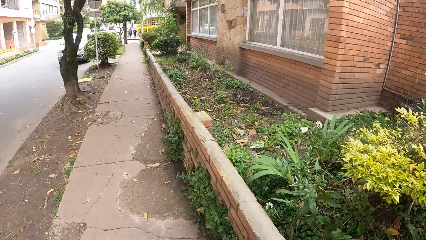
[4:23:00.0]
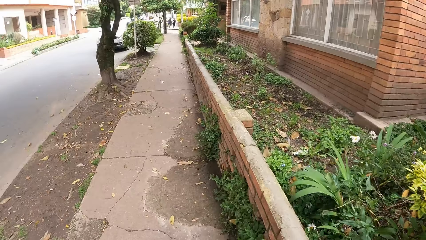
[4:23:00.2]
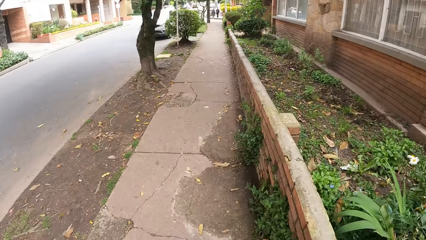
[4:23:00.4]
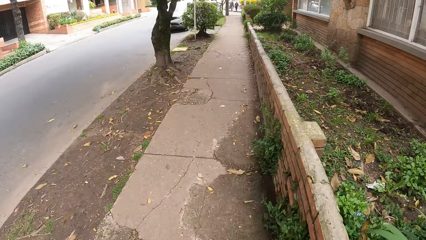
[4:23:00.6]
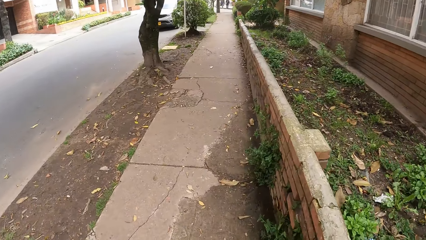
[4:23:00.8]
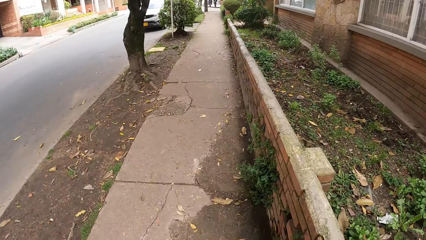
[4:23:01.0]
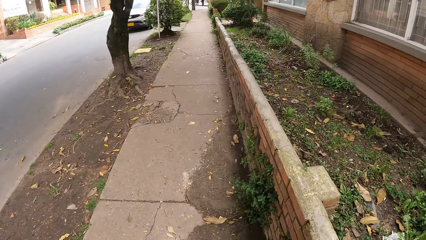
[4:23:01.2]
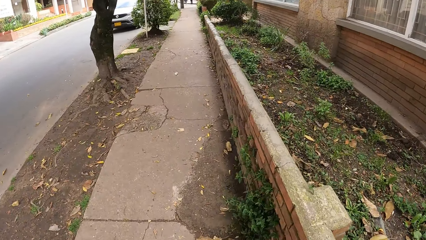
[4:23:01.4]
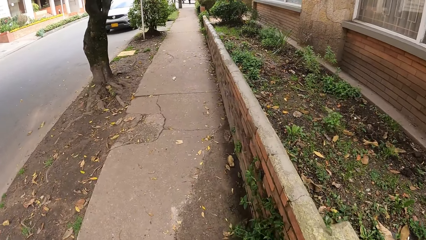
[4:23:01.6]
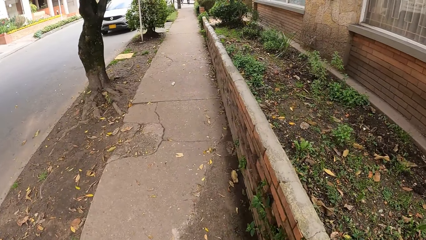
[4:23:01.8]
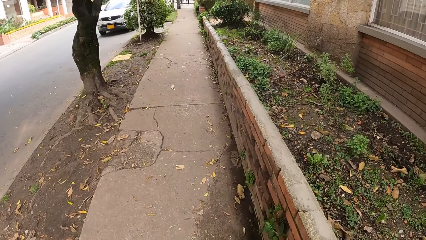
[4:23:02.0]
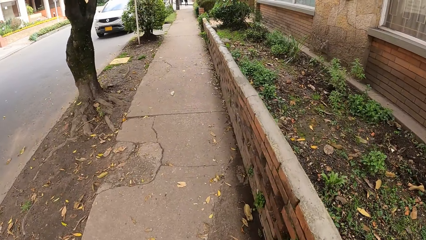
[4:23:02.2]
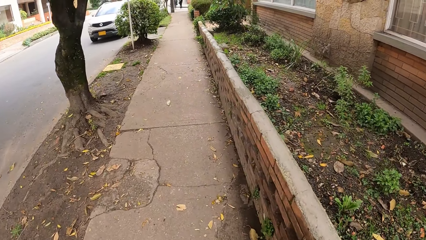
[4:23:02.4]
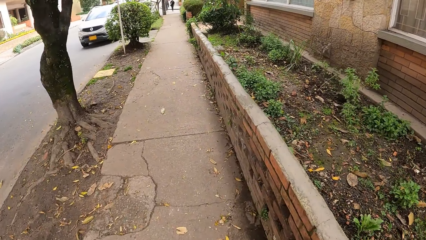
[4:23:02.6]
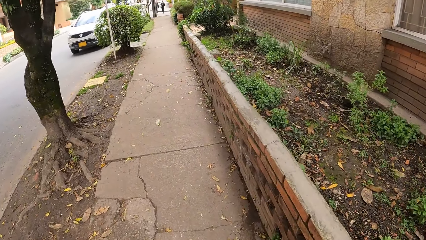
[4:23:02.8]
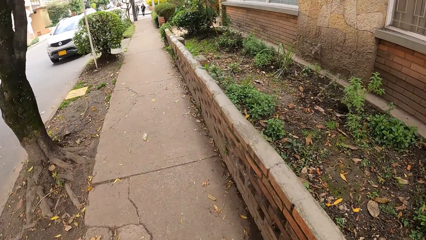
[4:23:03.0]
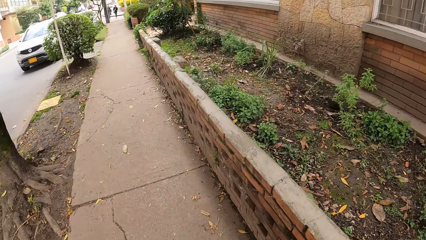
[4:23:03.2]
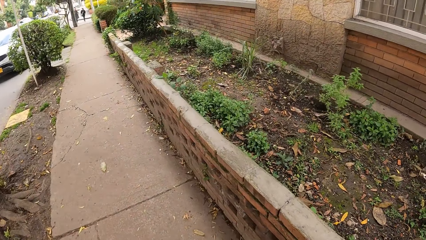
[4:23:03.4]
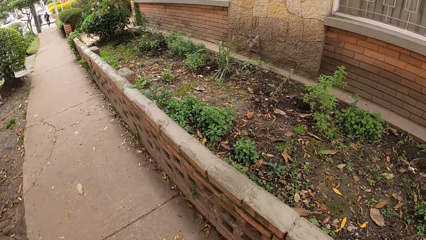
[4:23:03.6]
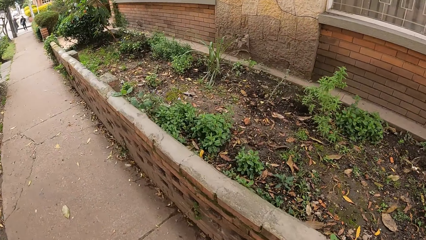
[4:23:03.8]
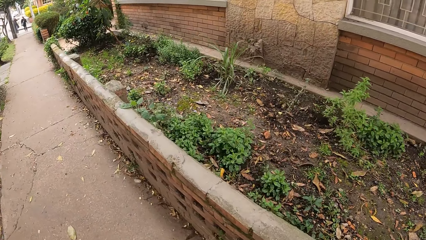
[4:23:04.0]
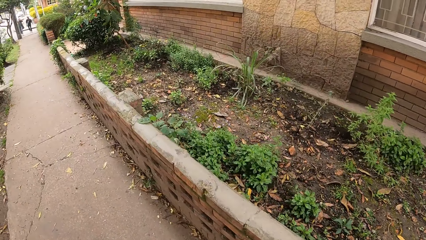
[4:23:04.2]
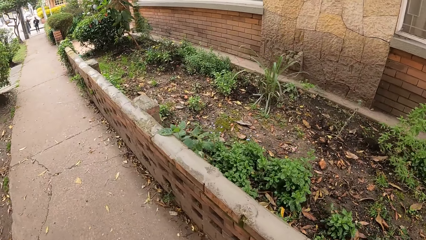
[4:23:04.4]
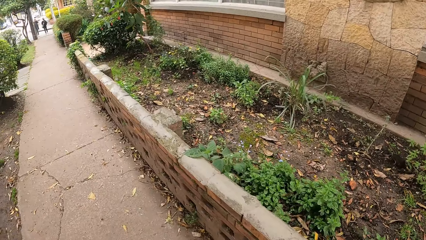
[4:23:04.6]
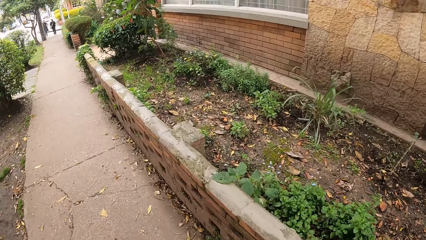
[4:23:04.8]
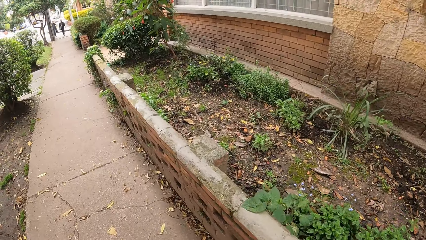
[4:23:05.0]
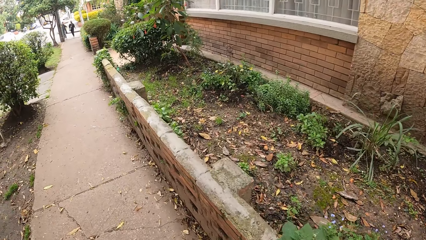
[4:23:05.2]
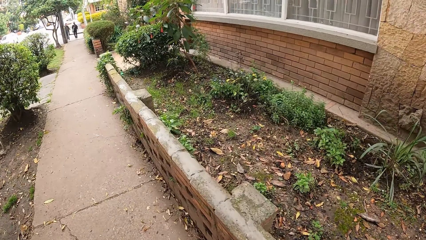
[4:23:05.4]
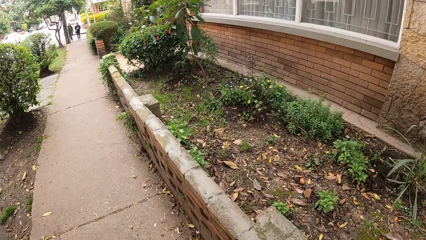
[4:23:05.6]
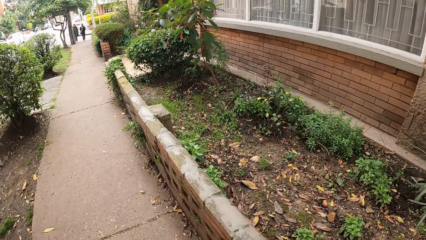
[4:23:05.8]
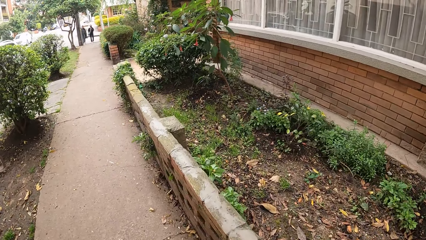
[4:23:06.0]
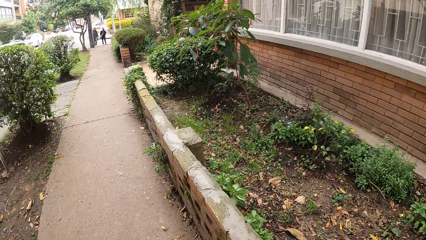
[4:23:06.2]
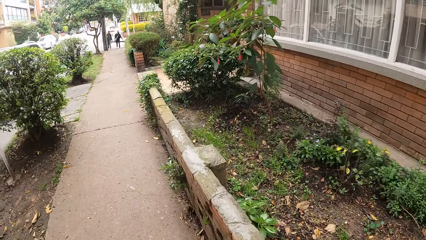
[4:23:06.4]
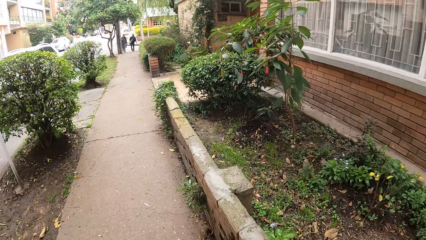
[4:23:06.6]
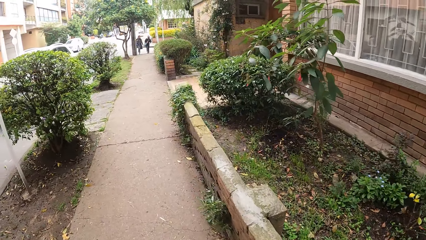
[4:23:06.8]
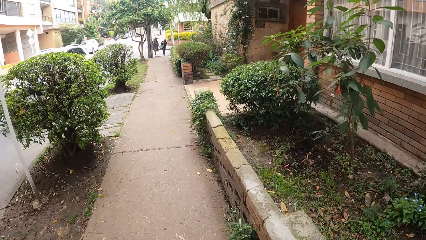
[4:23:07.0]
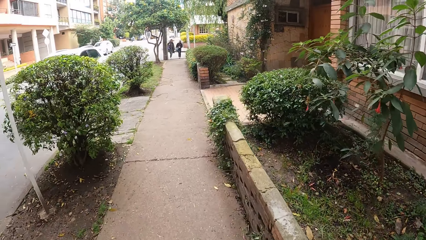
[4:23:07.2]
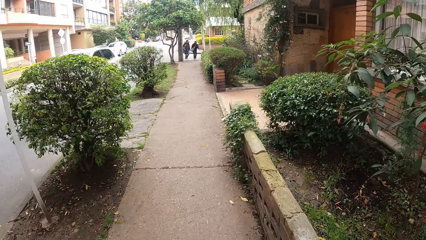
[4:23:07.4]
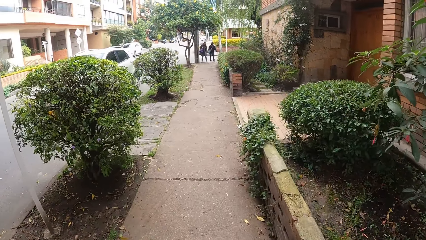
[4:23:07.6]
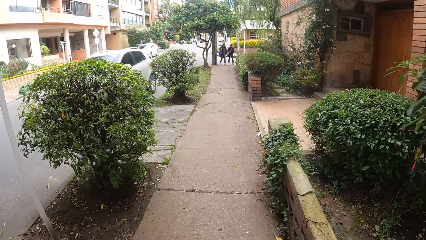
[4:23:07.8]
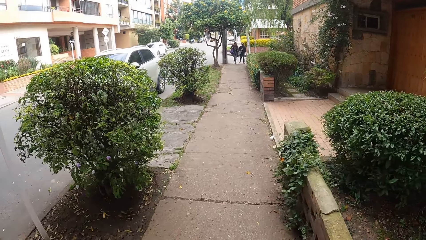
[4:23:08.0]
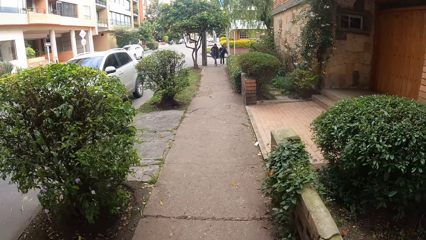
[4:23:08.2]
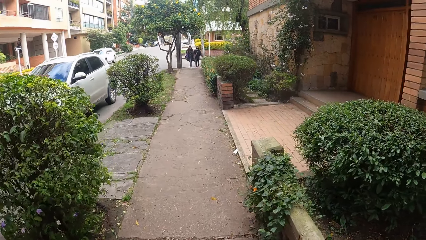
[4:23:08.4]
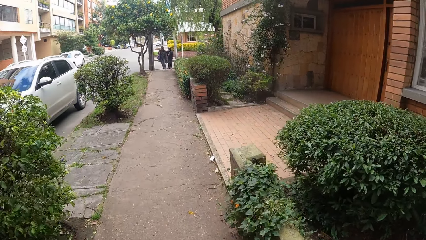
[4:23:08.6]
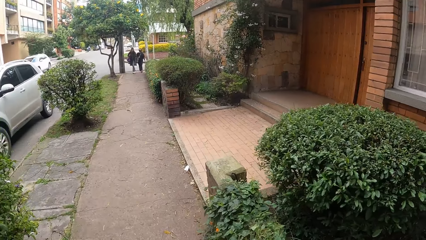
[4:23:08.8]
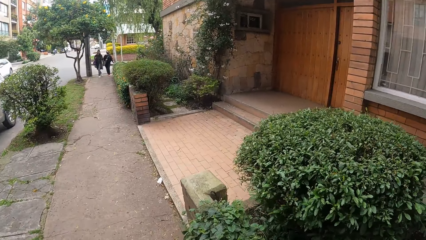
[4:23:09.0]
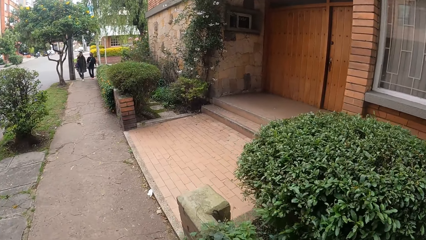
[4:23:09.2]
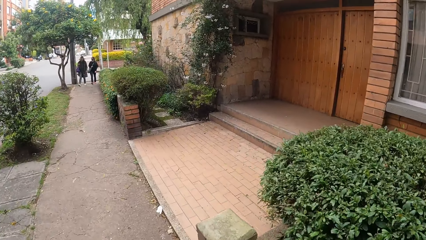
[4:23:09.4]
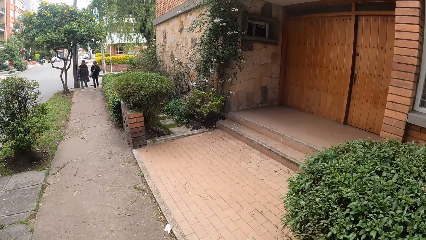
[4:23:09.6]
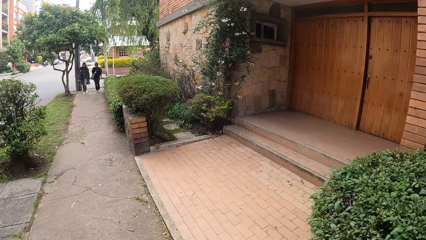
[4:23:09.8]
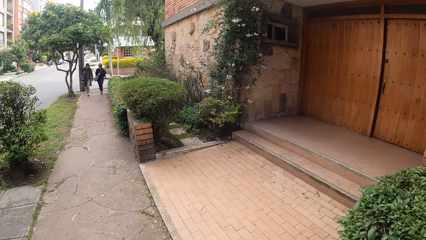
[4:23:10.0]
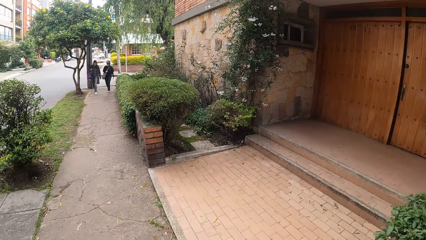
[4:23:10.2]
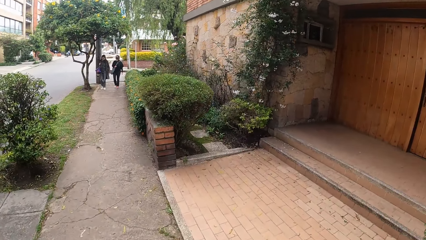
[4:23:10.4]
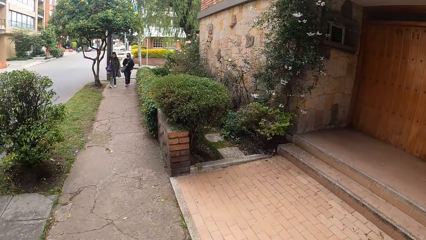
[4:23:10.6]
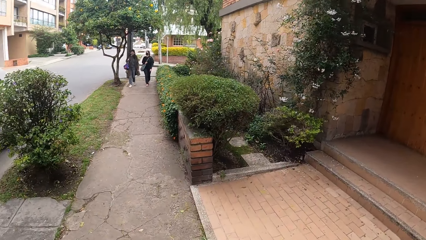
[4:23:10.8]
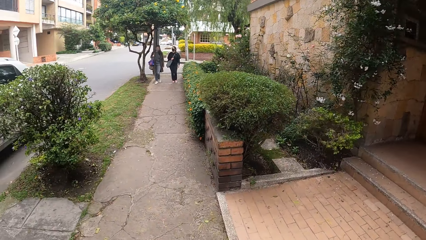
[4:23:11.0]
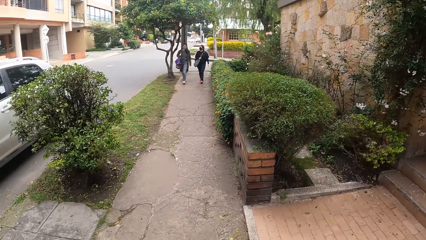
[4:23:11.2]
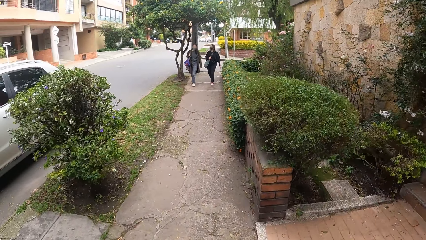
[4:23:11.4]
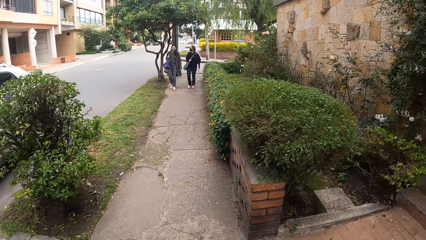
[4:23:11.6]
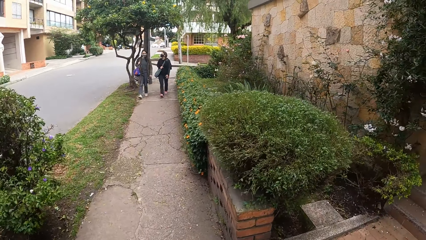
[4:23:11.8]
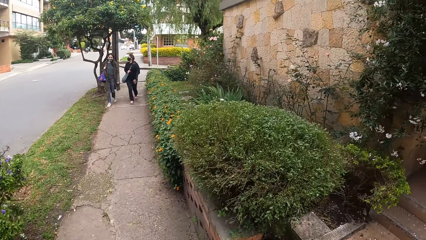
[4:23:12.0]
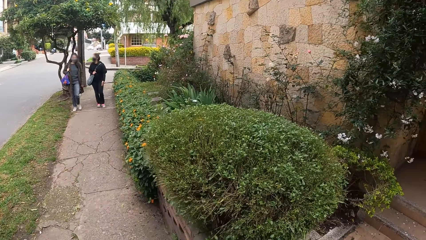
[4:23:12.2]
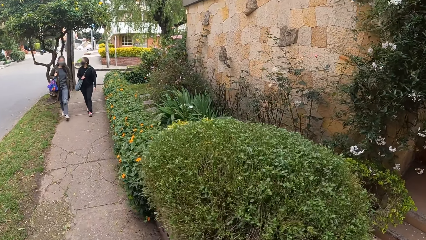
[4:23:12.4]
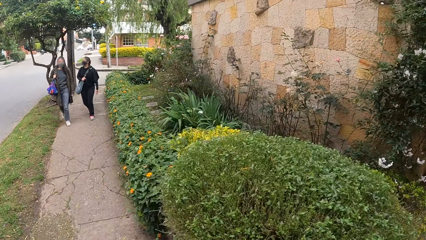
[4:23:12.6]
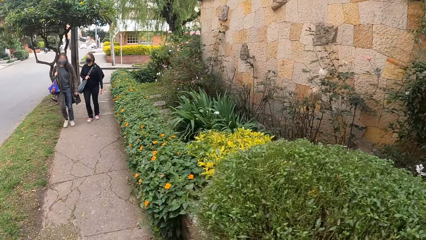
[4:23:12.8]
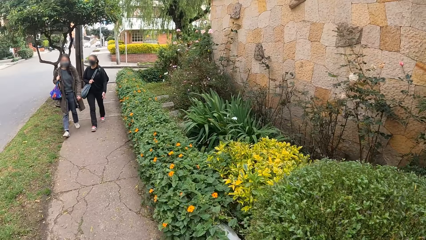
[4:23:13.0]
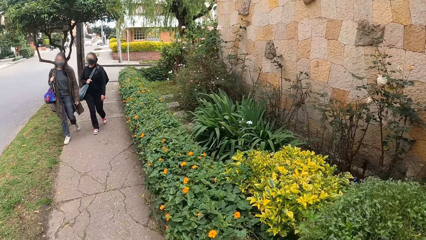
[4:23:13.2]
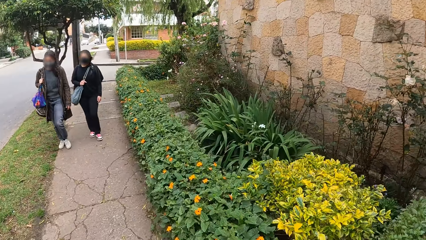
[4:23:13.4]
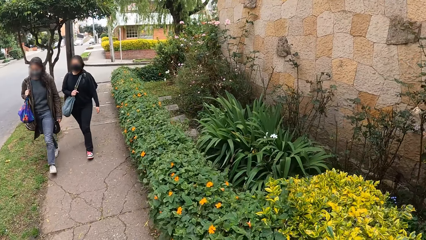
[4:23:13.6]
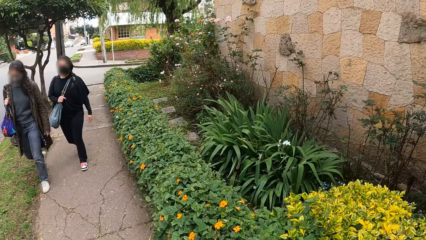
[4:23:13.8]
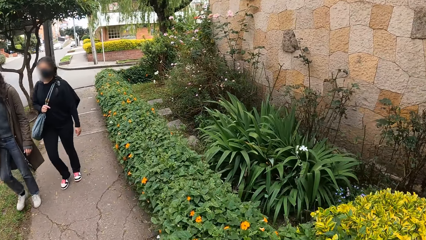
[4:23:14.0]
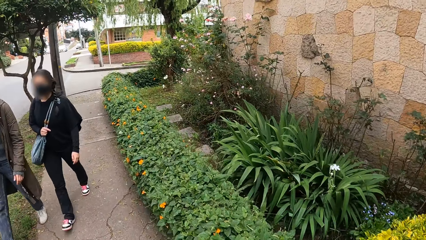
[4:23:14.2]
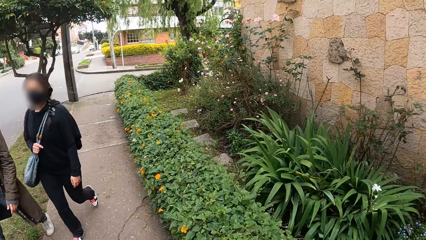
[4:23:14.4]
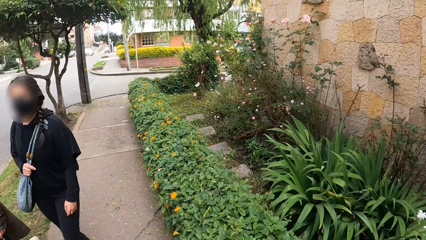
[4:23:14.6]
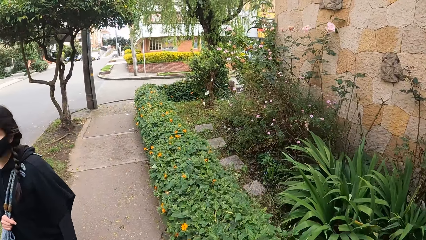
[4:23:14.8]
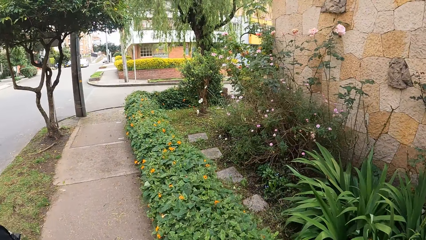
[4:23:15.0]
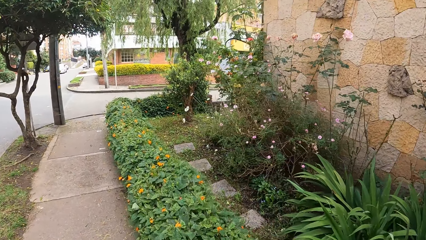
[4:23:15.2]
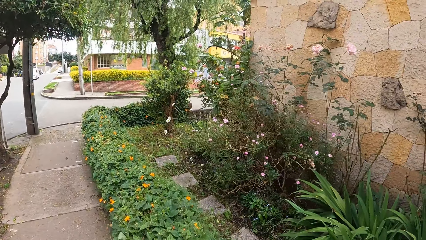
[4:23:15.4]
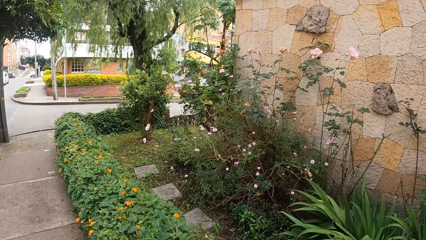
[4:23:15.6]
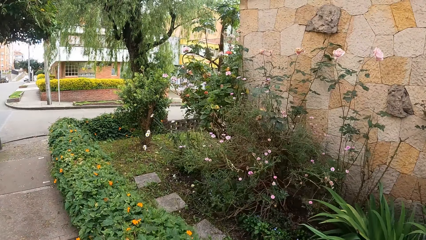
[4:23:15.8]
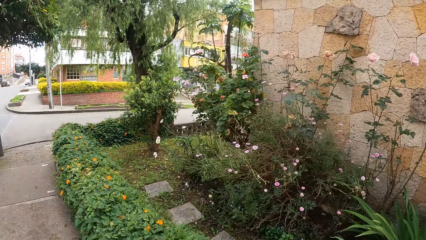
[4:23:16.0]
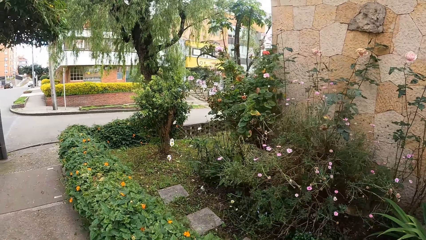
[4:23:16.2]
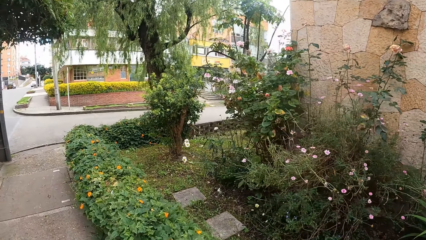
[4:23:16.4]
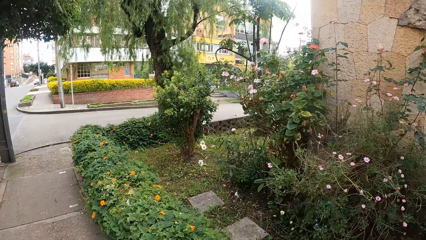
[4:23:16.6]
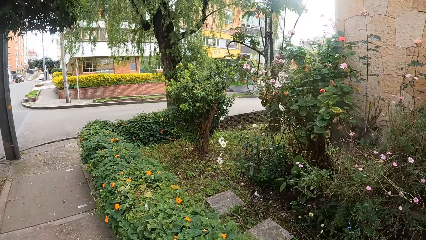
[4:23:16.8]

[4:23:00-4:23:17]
A woman walks past the camera wearer. Another woman walks past the camera wearer.
